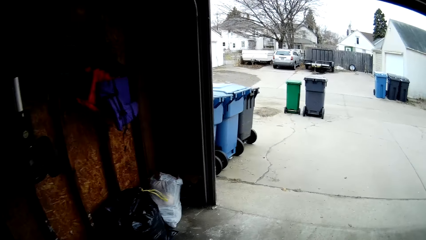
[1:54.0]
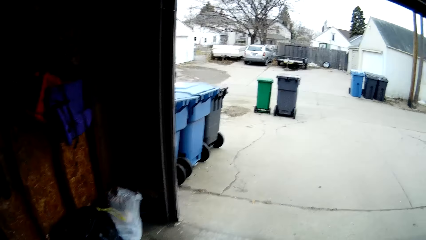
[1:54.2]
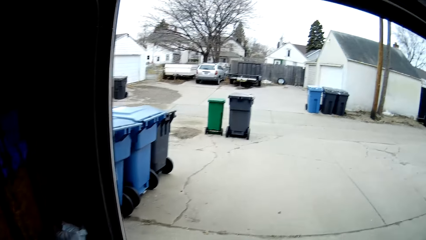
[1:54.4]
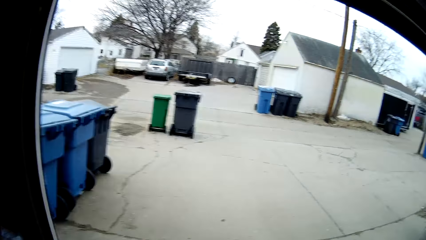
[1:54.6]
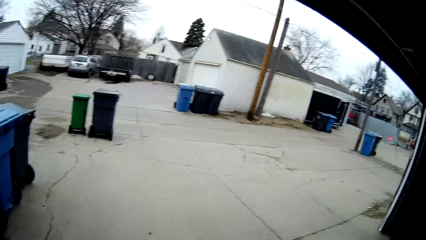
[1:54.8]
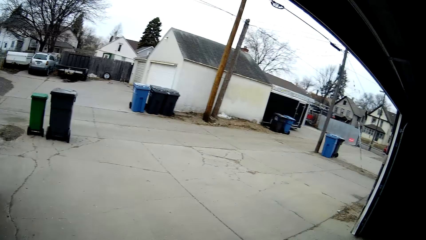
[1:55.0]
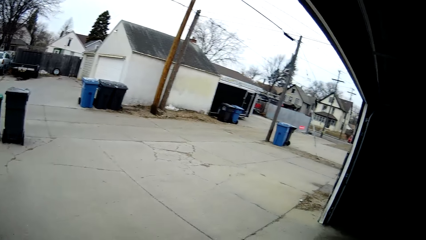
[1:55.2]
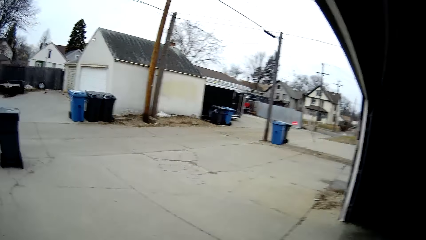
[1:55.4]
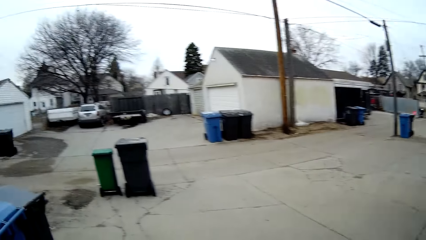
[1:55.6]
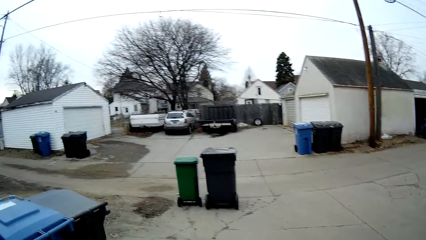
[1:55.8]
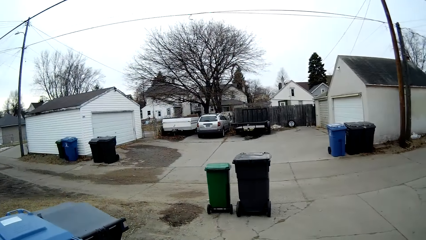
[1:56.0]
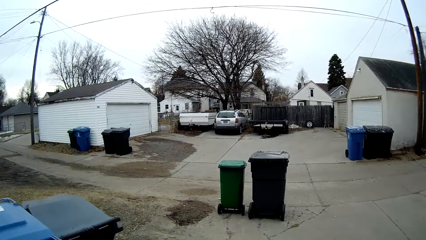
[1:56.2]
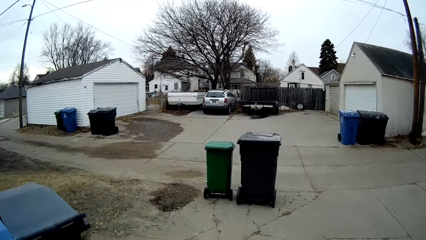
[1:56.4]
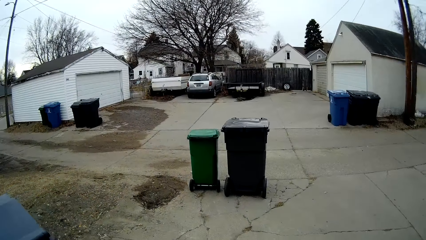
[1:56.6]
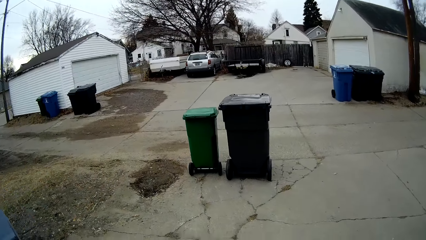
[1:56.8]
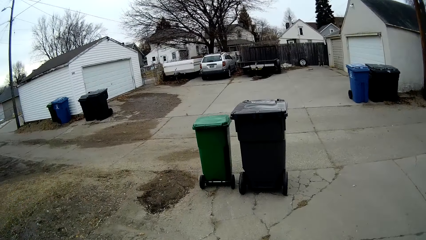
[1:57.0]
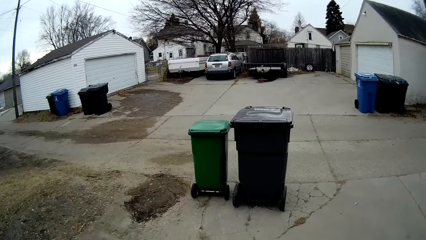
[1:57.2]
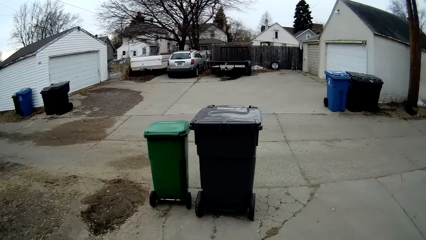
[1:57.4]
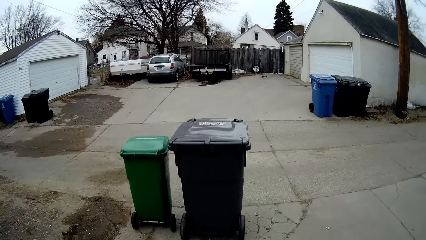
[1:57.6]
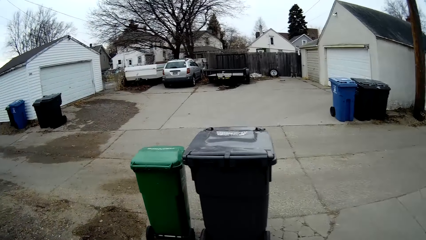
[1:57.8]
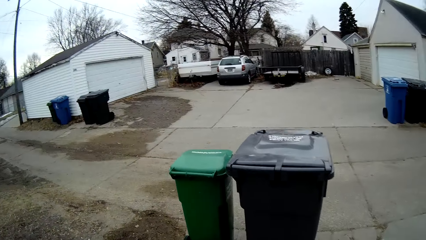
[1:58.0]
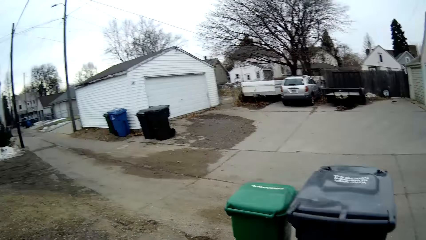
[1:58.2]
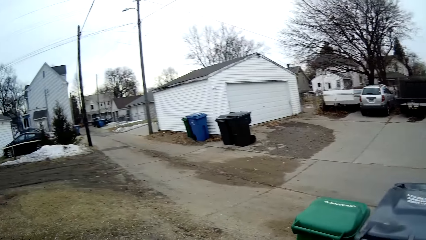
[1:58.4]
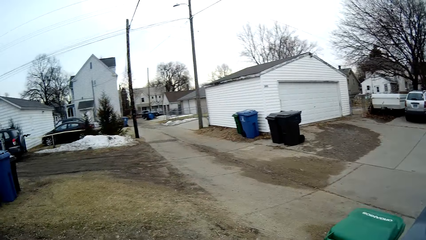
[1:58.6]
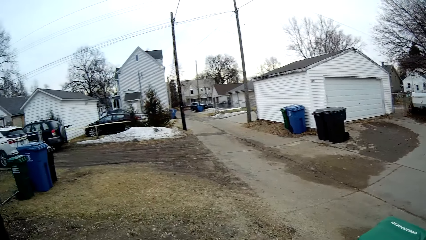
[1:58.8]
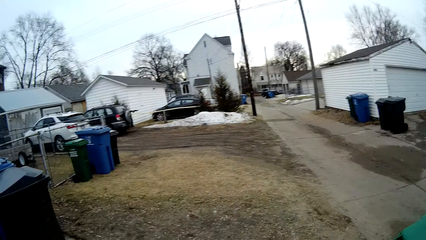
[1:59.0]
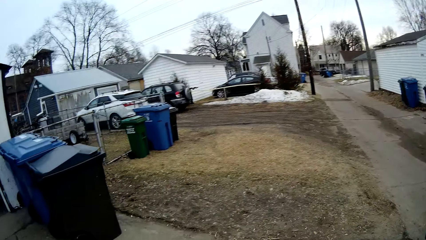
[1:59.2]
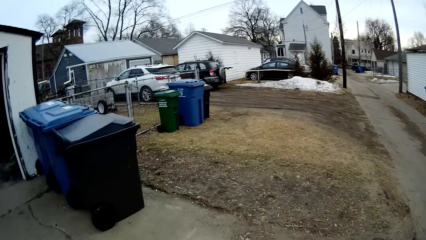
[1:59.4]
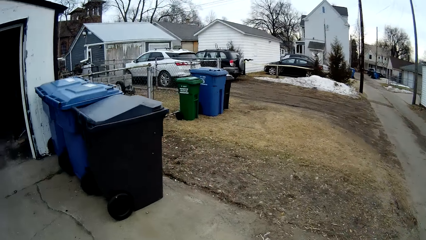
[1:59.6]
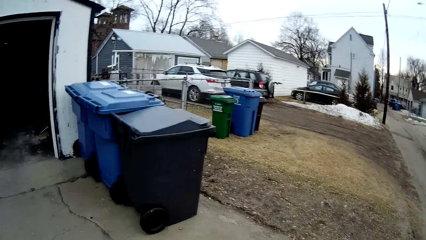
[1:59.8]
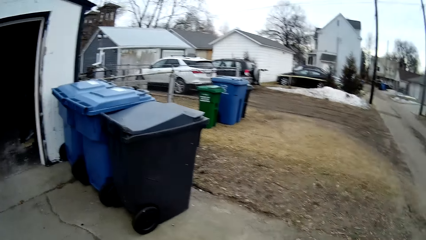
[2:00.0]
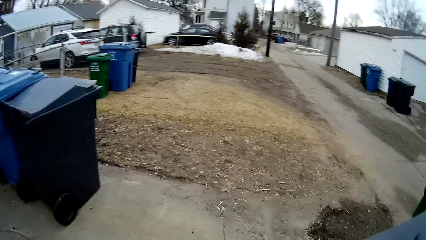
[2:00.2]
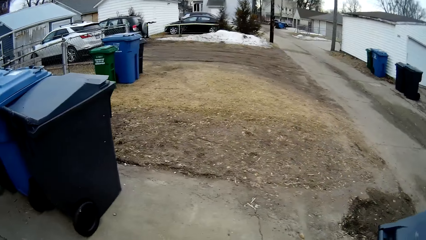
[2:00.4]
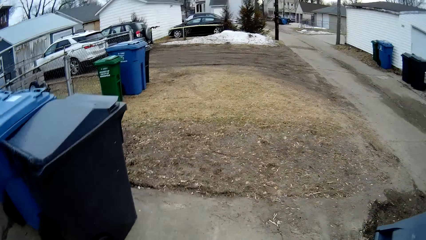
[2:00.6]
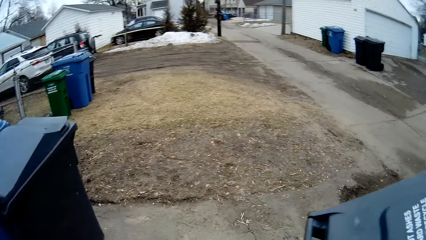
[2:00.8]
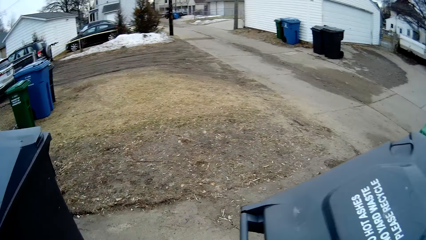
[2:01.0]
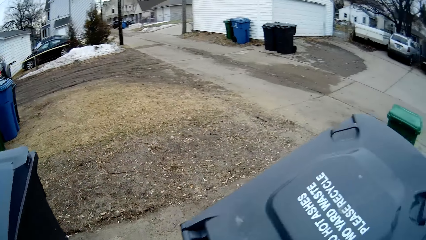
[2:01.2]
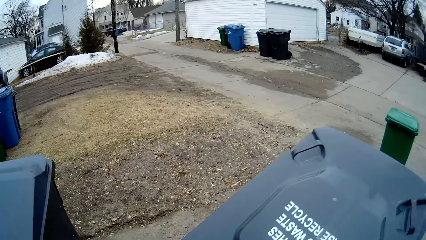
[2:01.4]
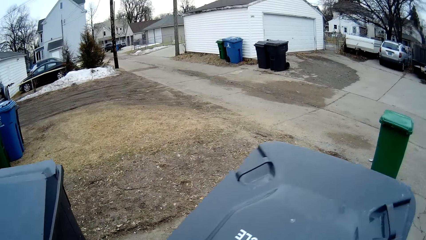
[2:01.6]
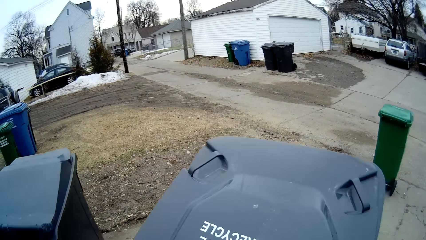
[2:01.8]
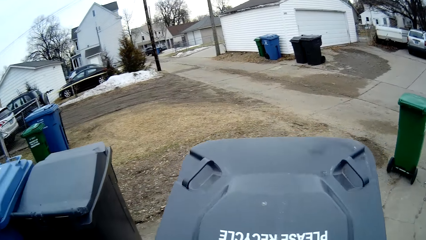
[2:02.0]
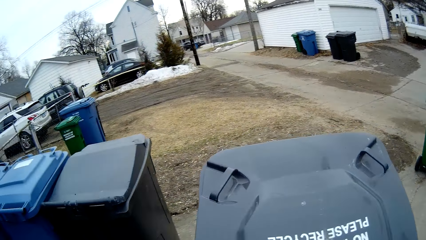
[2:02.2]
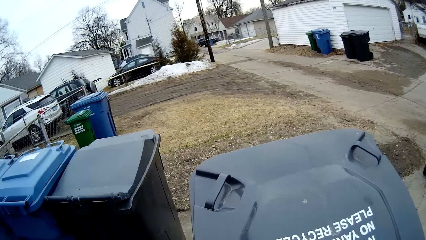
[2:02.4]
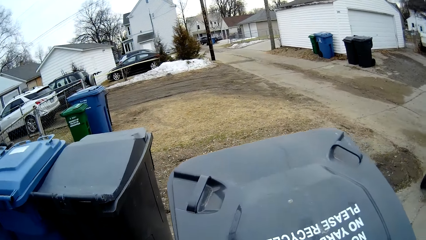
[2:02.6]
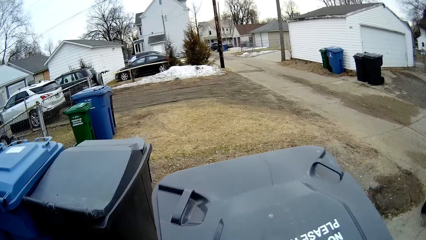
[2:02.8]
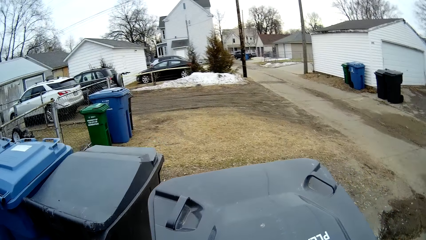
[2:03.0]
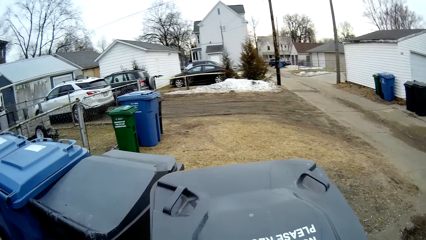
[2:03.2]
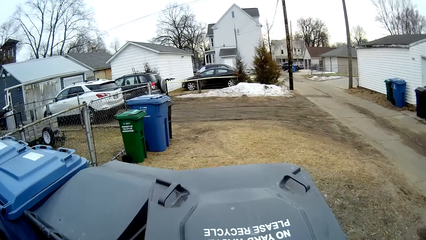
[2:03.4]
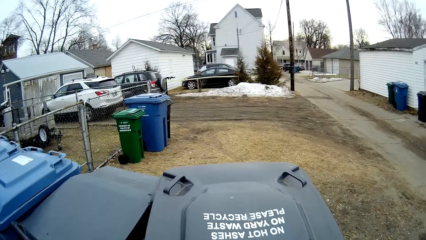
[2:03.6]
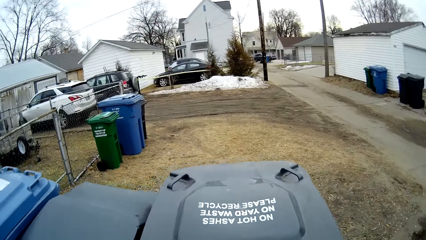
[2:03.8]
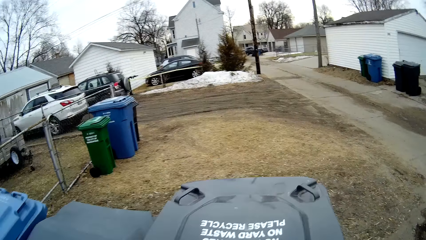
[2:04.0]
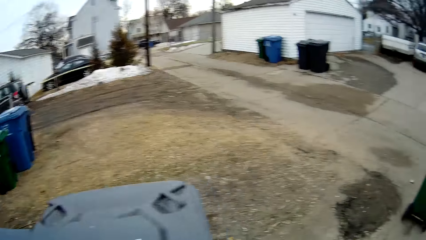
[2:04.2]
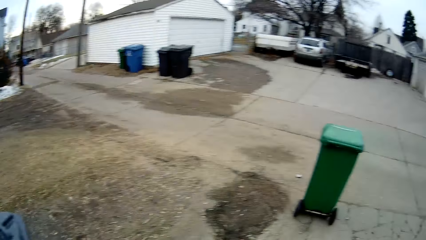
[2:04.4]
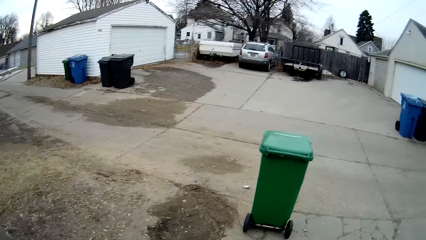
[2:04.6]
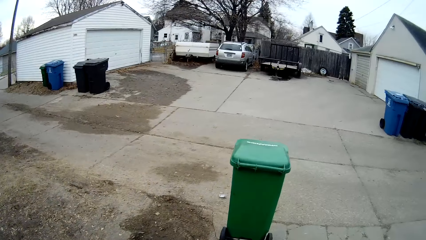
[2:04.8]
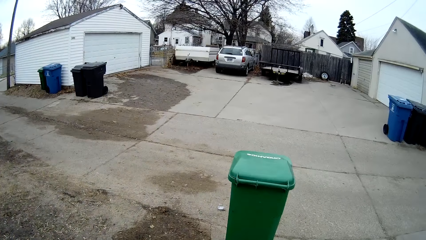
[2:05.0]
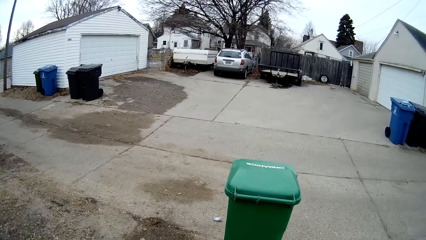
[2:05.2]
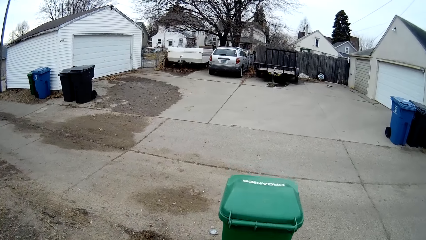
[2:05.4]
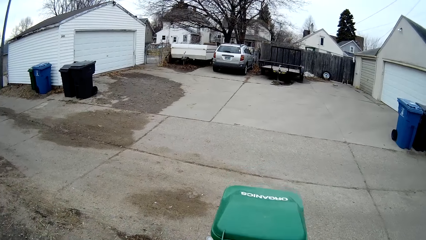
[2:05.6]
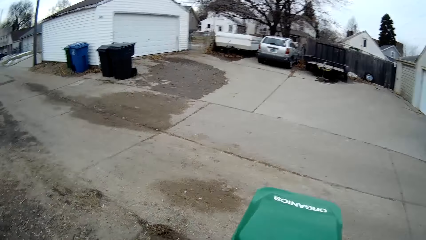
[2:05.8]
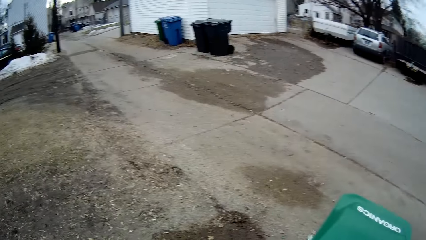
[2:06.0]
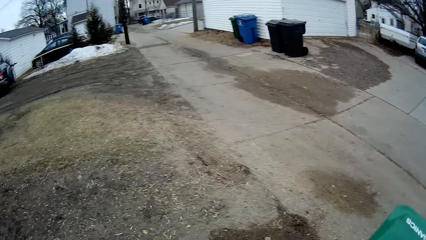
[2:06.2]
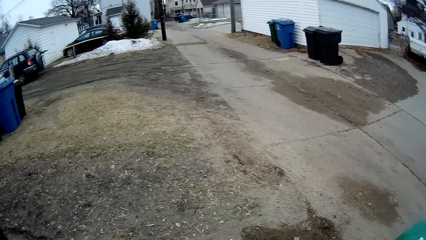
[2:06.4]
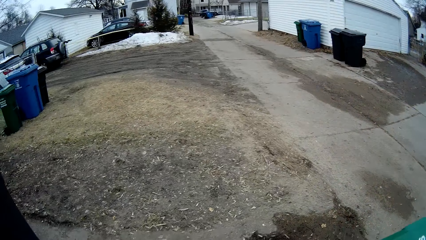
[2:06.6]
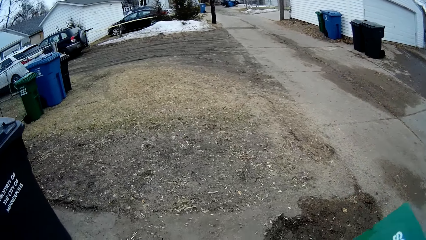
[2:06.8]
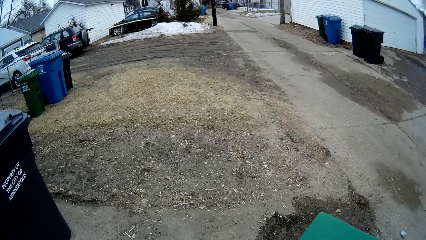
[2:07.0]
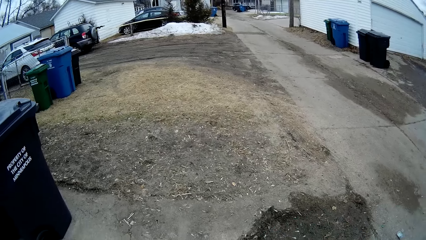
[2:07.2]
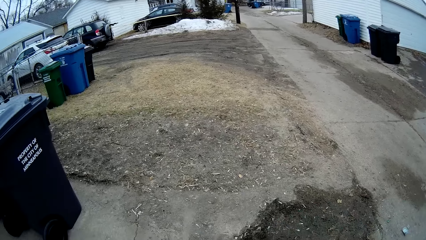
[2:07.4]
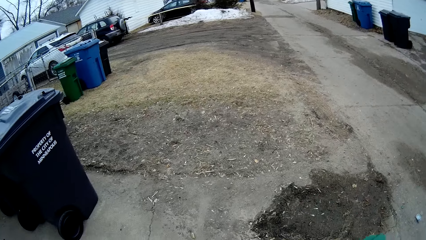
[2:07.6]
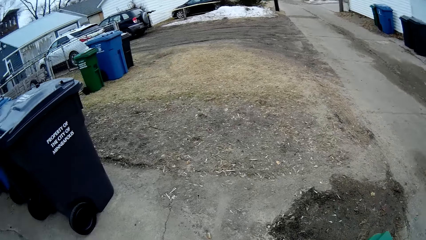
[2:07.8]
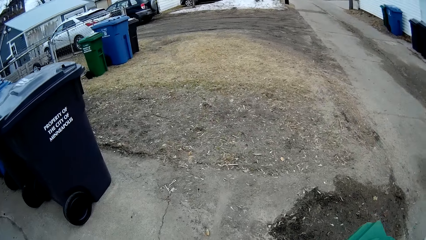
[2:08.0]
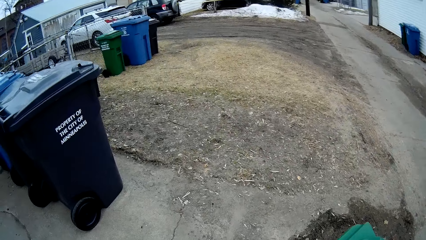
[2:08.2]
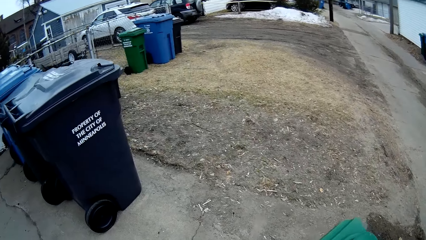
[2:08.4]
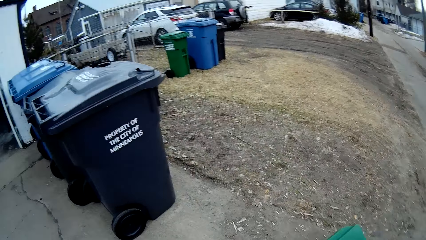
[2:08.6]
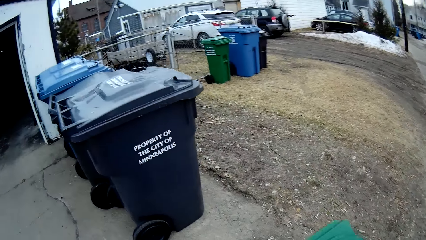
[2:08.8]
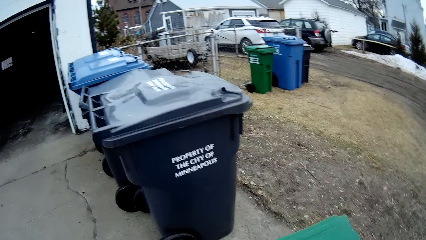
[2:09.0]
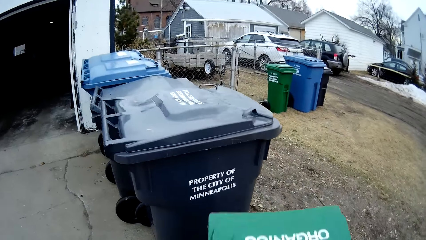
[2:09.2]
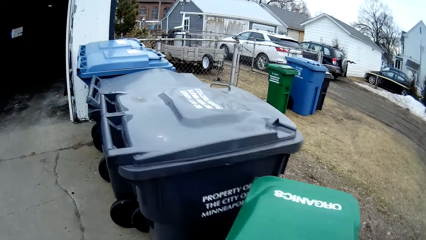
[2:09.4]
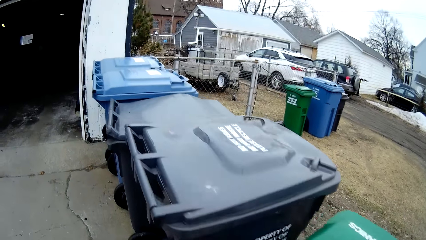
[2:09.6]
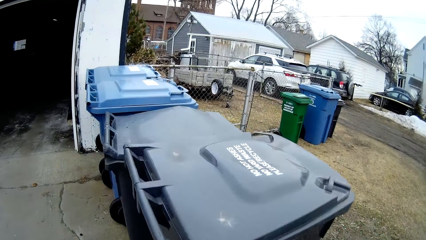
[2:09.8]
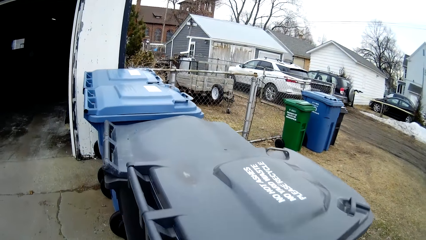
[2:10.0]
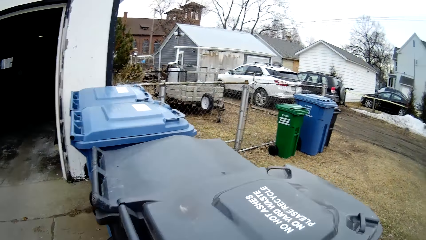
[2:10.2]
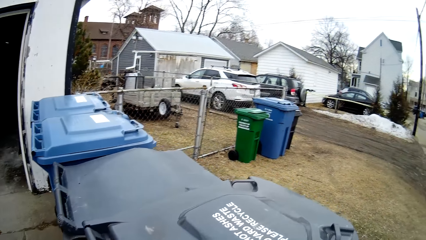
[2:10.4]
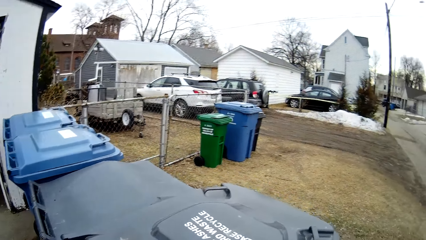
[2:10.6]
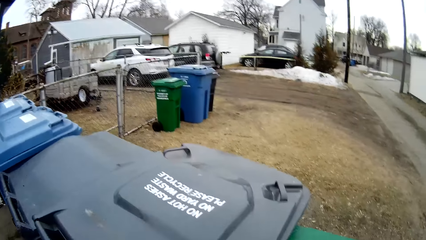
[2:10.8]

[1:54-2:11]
The camera wearer walks towards dustbins outside the garage. They move the dustbin closer to other dustbins. They walk around. They walk towards a dustbin. They move the dustbin closer to other dustbins again.
